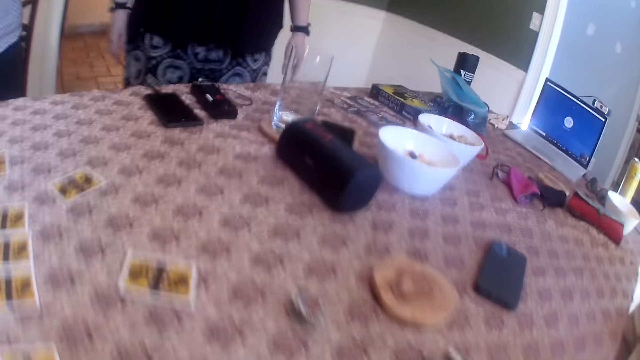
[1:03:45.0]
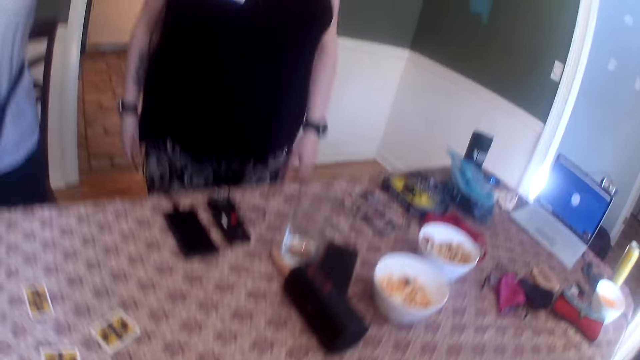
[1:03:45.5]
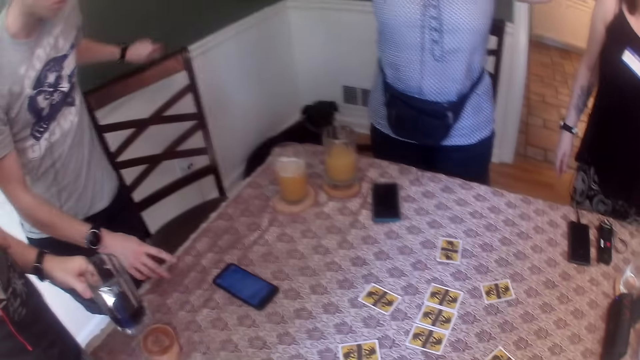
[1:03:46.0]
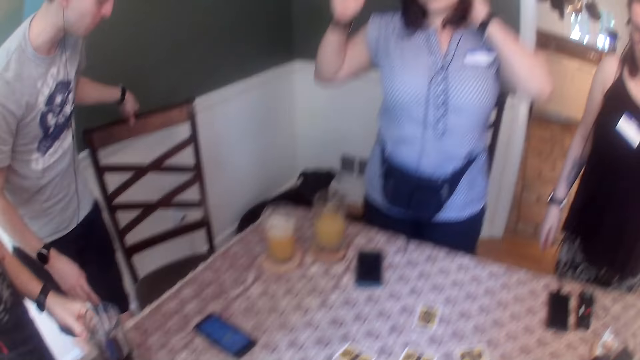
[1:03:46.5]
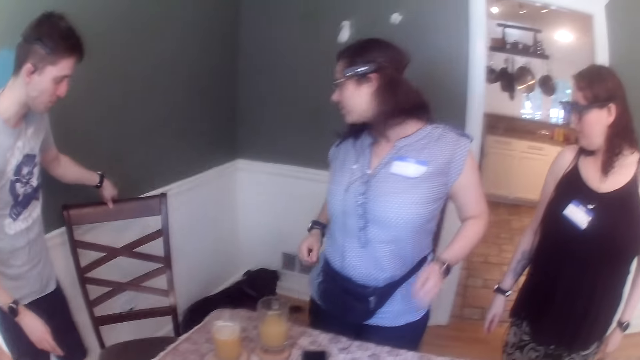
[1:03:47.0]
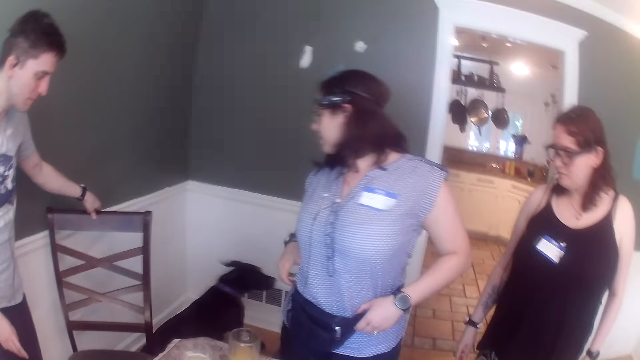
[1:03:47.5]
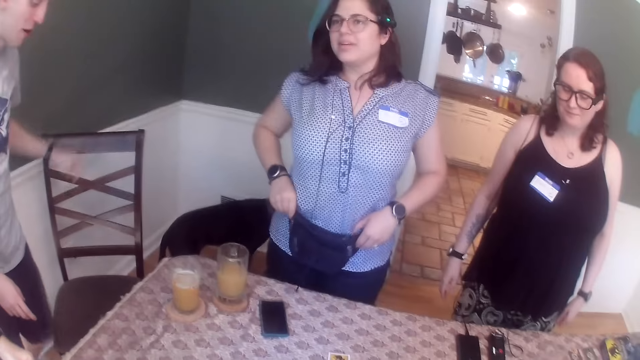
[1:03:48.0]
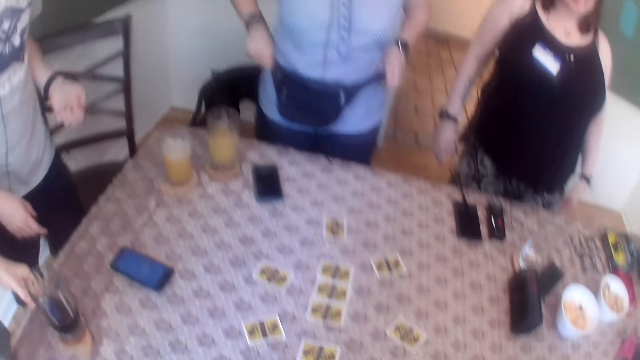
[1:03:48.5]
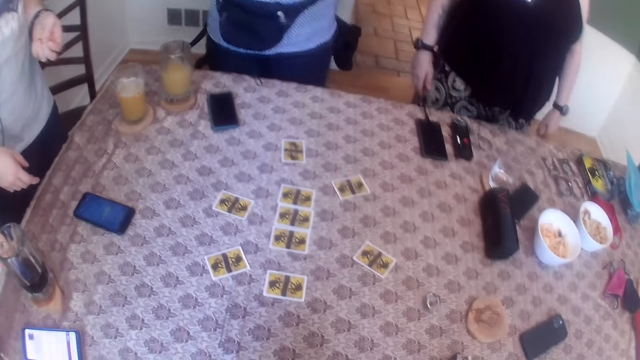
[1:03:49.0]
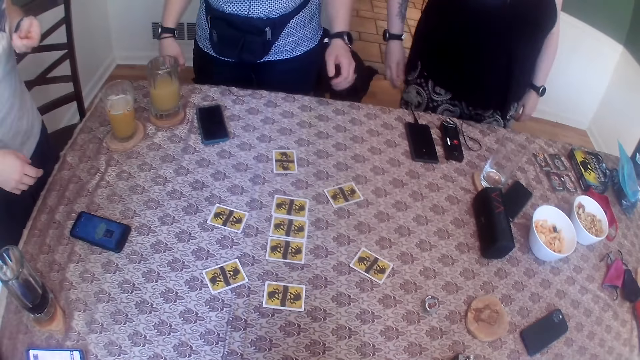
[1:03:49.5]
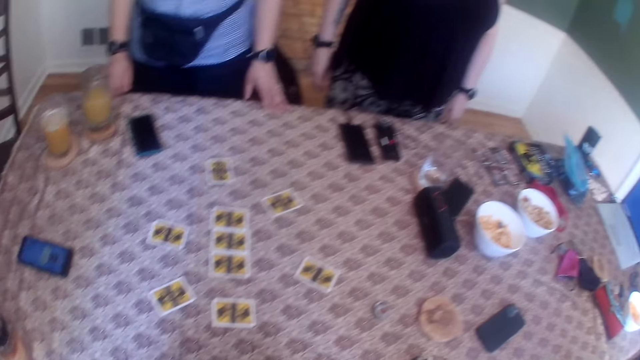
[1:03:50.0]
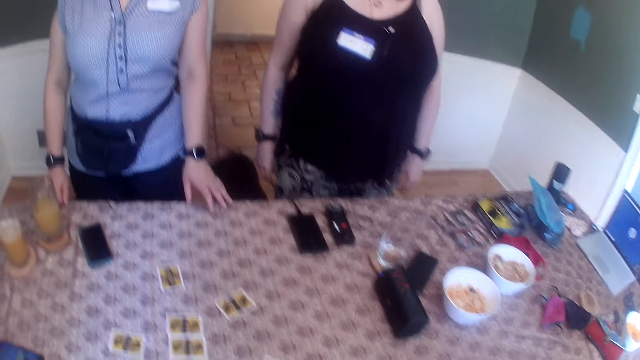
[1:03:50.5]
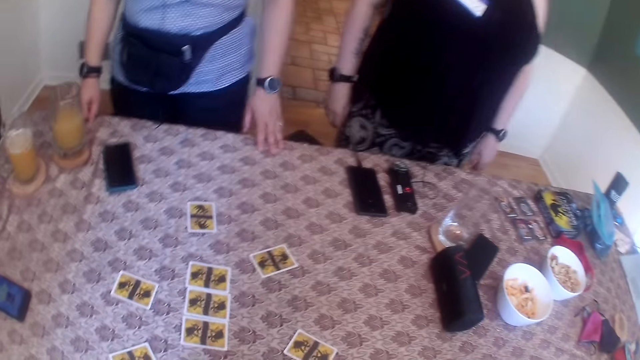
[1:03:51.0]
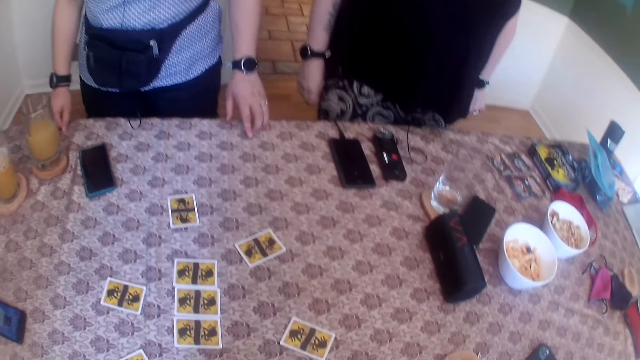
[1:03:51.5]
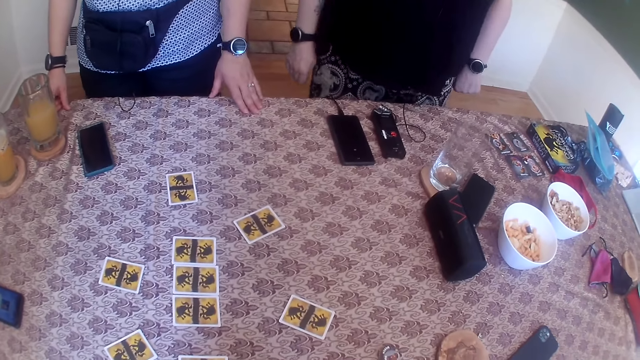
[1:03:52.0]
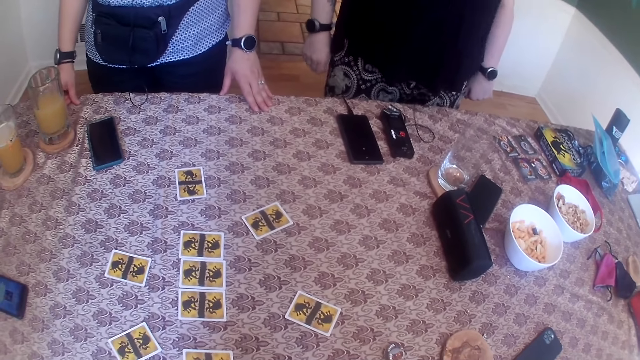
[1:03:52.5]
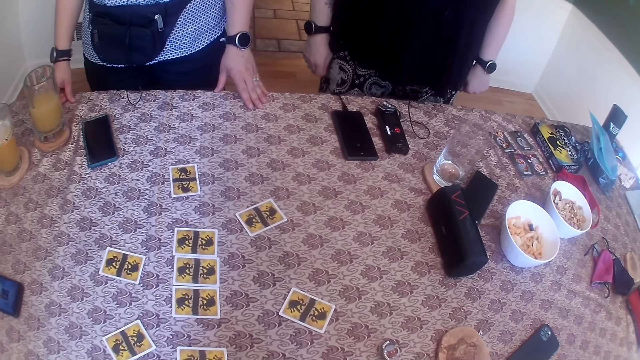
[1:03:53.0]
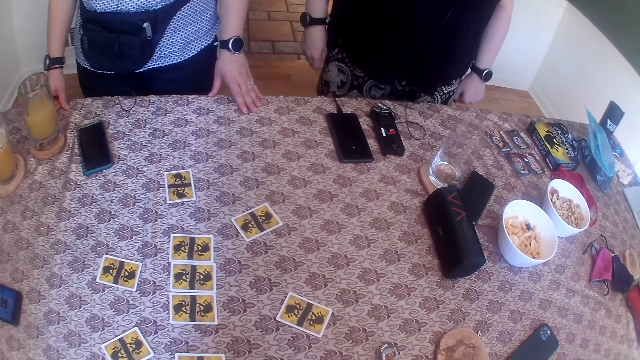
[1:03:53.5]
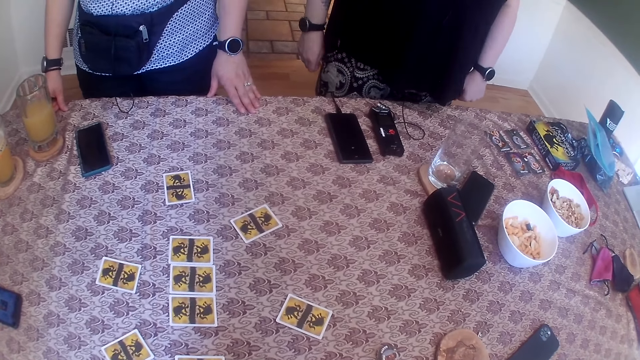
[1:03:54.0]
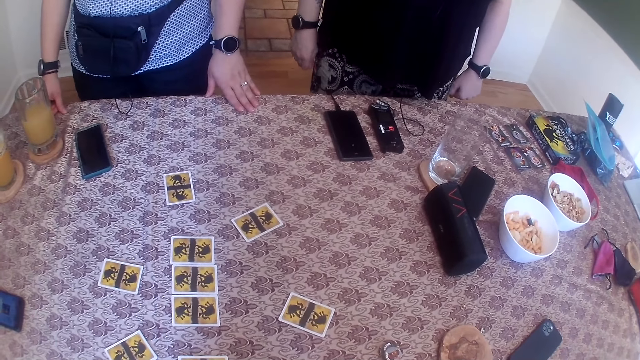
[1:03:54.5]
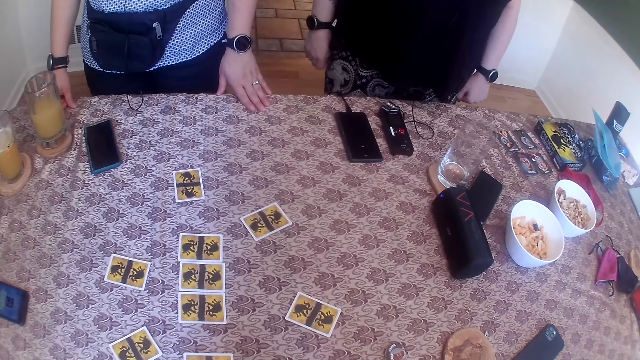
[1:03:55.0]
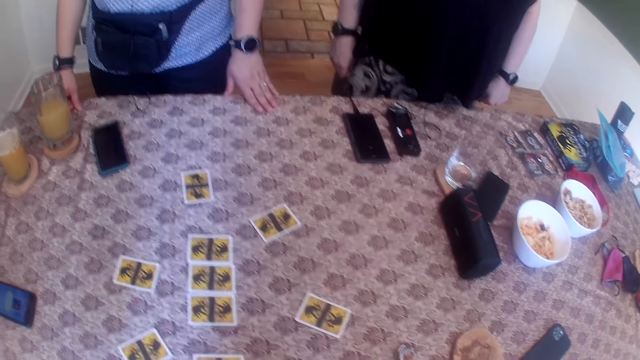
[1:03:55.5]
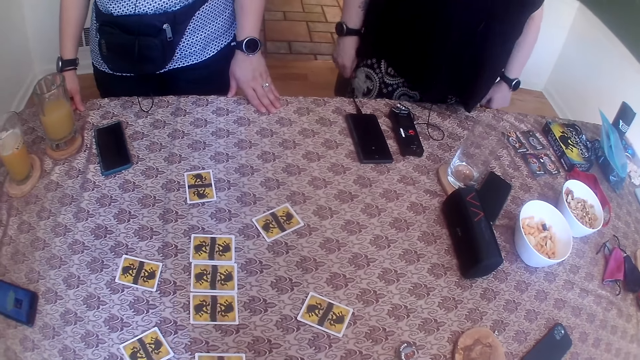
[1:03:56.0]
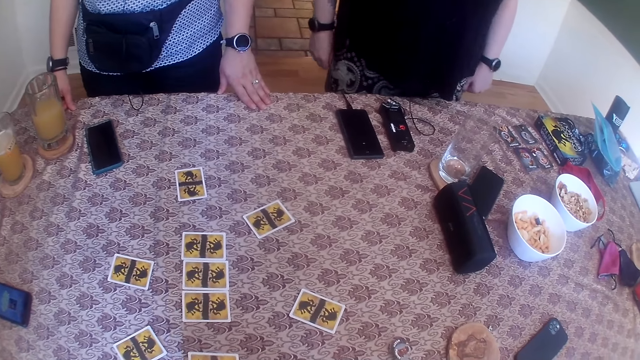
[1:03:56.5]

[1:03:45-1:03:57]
The camera wearer stands. A man removes his left hand from the phone on the table. Another man stands beside the first man. A lady touches her hair. The first man shifts a chair back with his right hand. A third man drops the cup on the table with his left hand. The lady touches the bag on her waist. A dog plays around a woman. The lady puts her hands on the table. The camera wearer dances together with three men and two women. Another lady dances. The camera wearer meditates with a group of people.

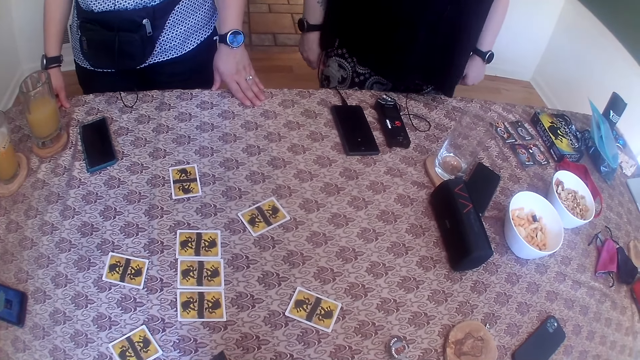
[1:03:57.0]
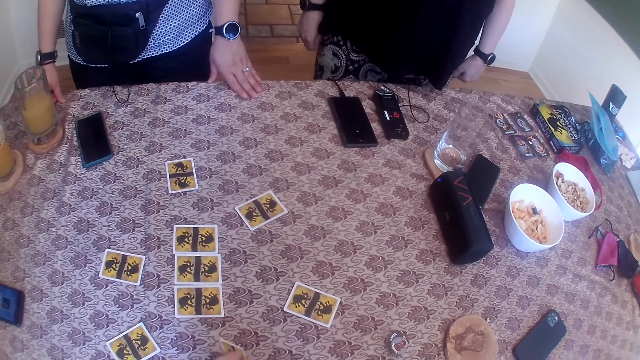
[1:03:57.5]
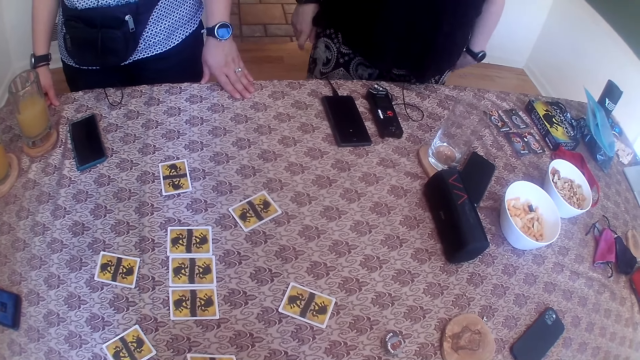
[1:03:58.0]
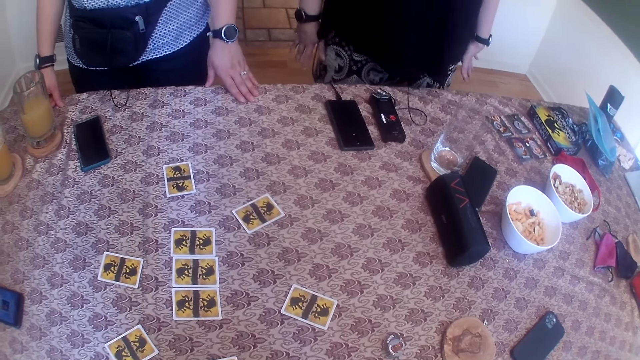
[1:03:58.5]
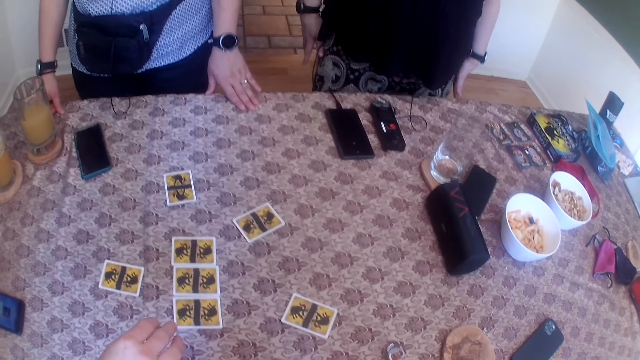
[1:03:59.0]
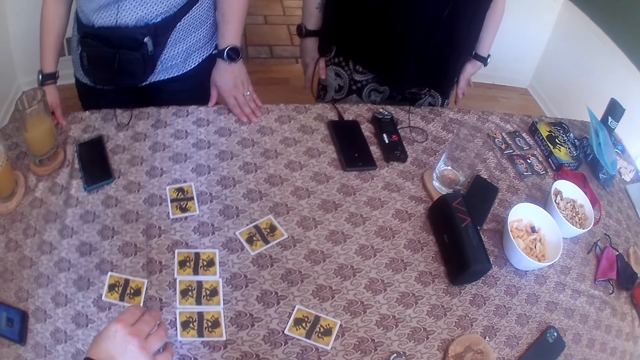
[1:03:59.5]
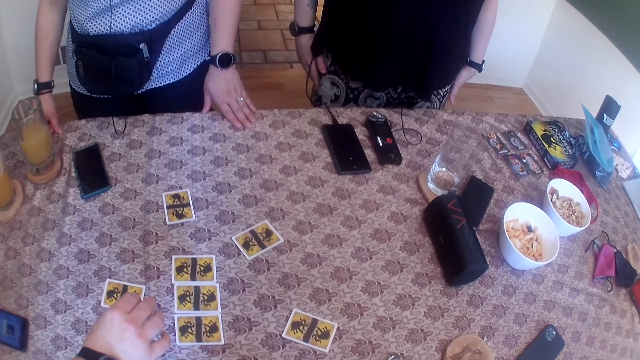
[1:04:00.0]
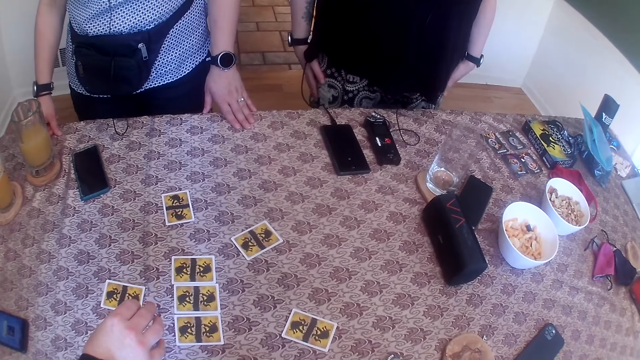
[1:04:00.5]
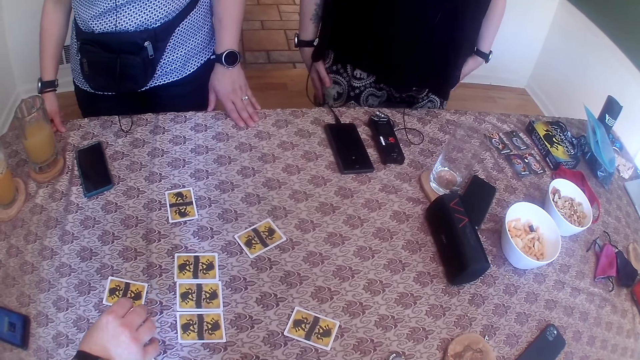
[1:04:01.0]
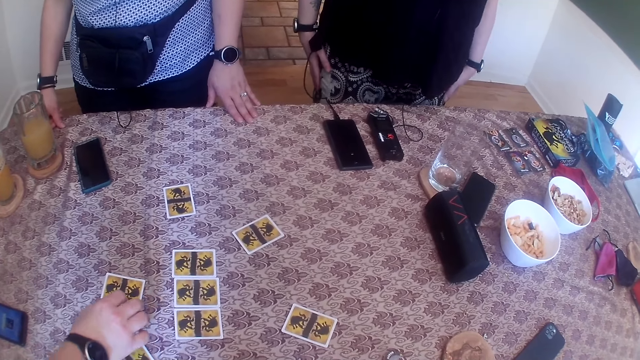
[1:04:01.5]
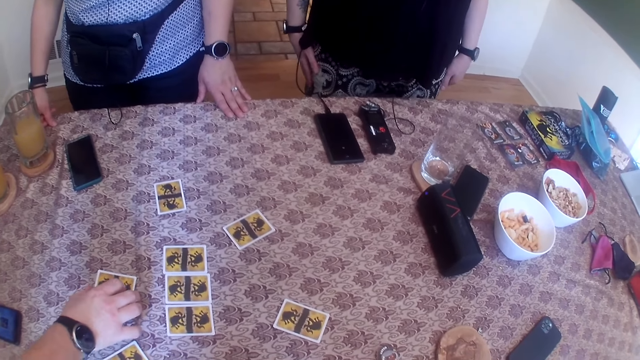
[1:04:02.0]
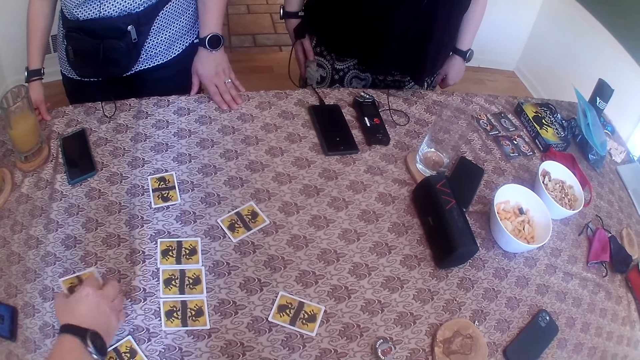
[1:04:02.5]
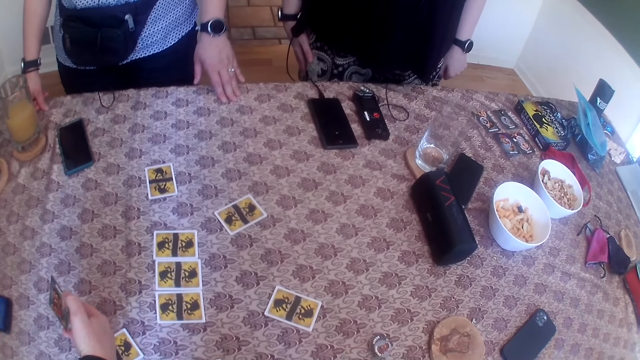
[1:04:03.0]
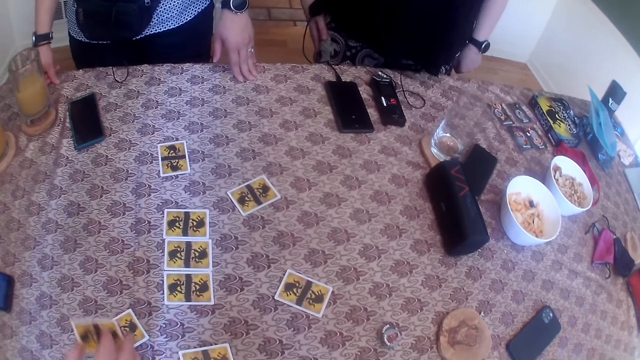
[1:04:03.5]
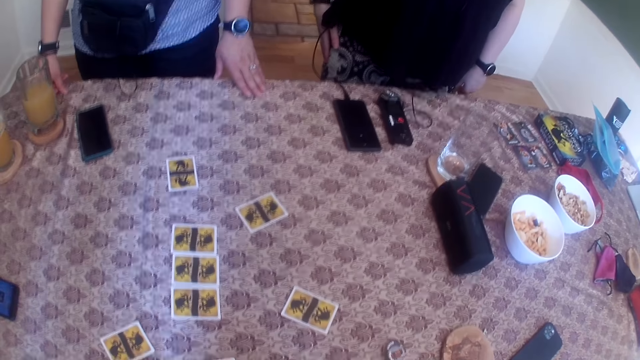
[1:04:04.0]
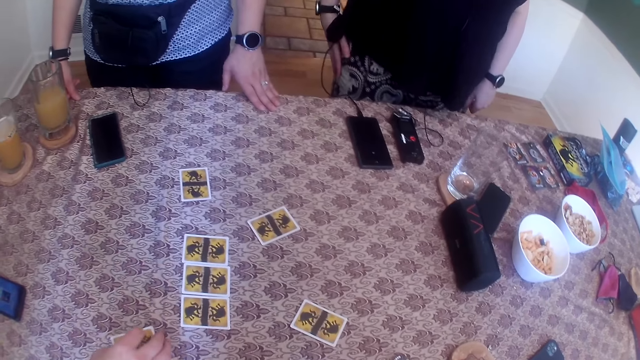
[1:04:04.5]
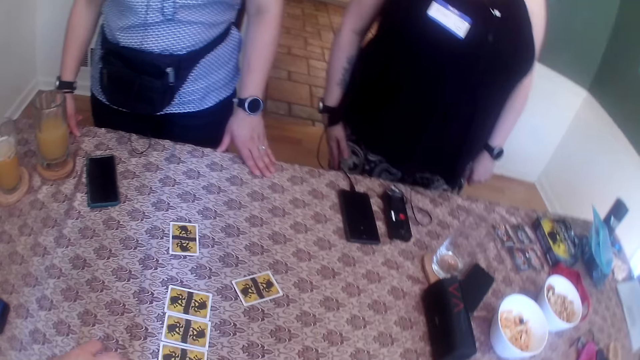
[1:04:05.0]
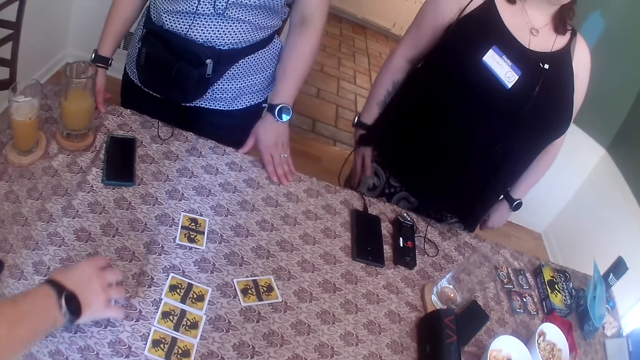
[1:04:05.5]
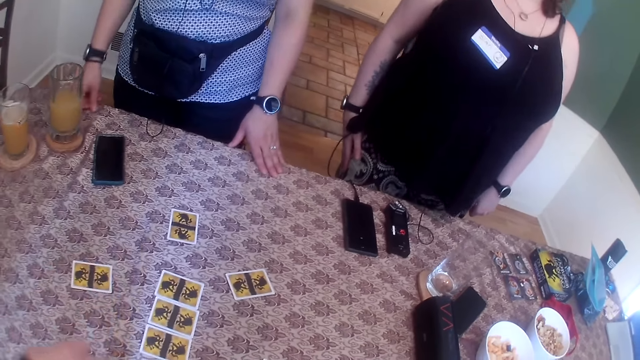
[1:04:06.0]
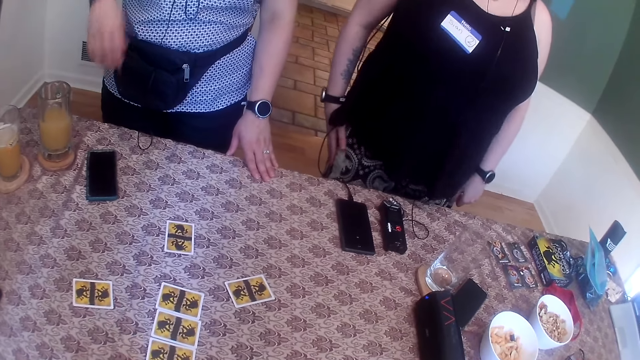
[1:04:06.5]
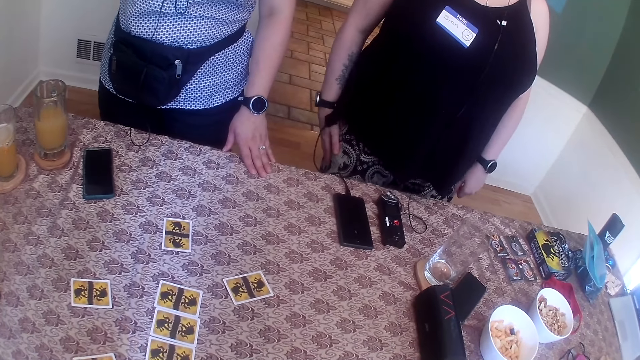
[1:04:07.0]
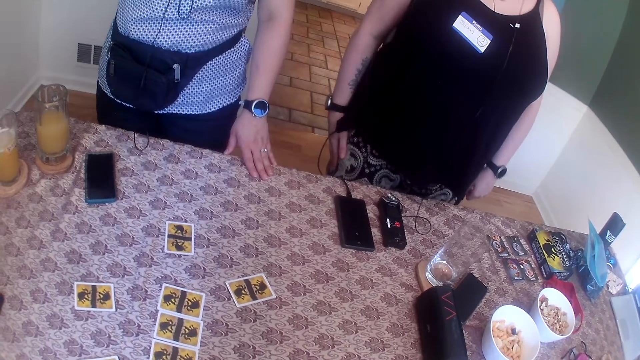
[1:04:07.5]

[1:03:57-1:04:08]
A man touches the cards on the table. He picks the card on the table with his right hand and moves the card on the table with his right hand.
